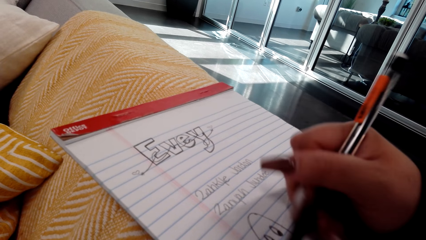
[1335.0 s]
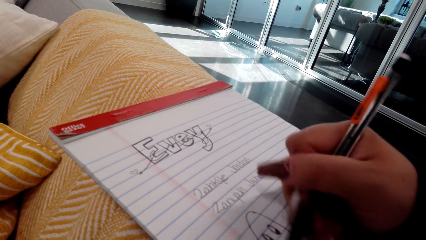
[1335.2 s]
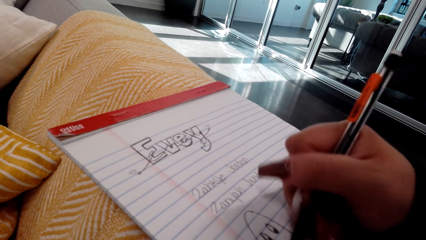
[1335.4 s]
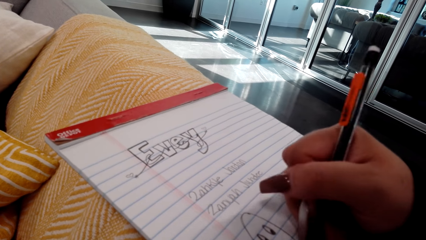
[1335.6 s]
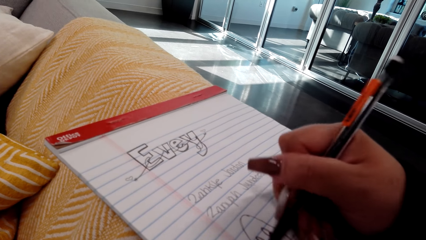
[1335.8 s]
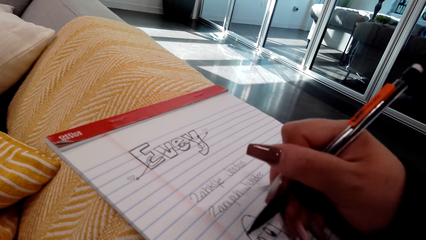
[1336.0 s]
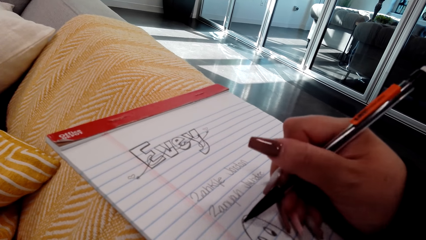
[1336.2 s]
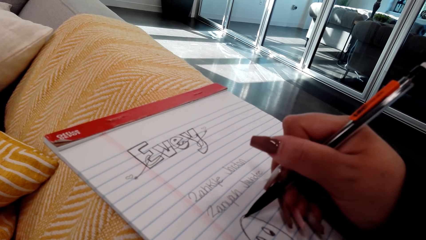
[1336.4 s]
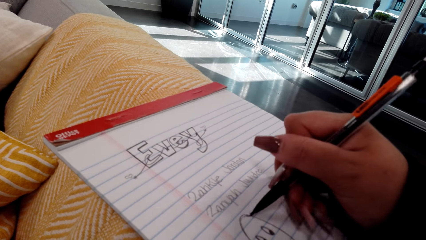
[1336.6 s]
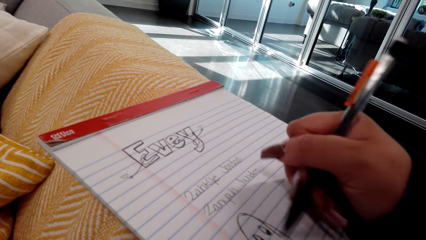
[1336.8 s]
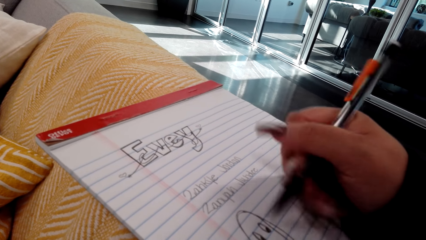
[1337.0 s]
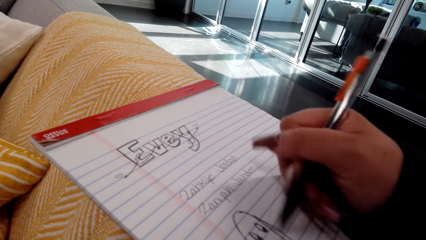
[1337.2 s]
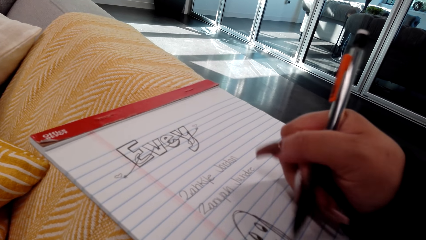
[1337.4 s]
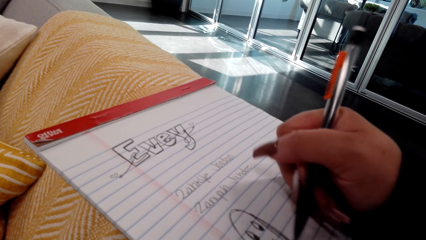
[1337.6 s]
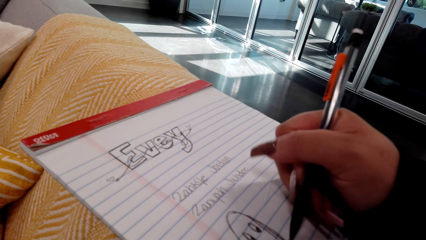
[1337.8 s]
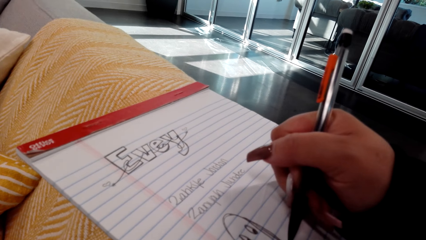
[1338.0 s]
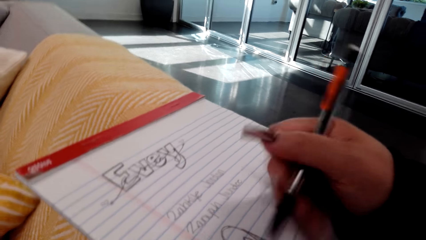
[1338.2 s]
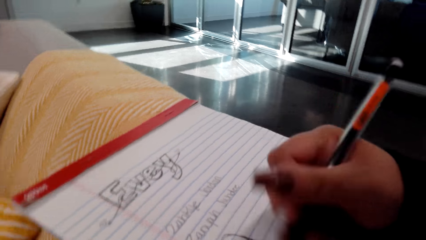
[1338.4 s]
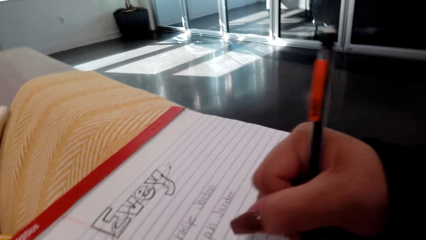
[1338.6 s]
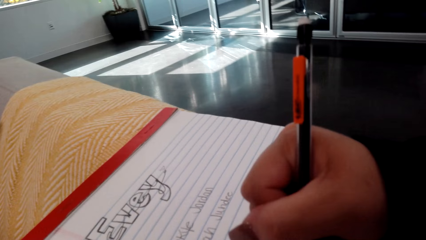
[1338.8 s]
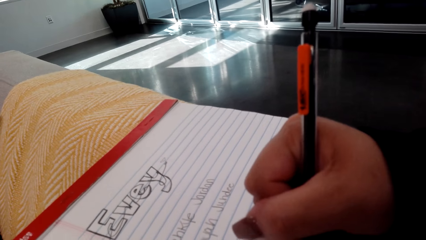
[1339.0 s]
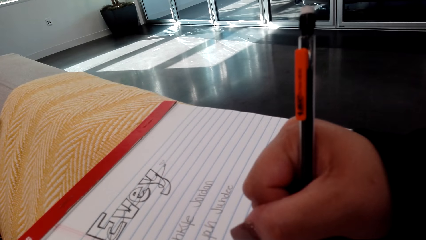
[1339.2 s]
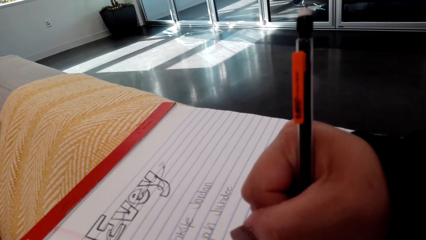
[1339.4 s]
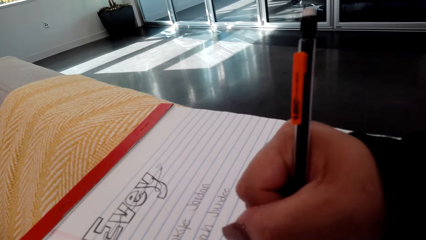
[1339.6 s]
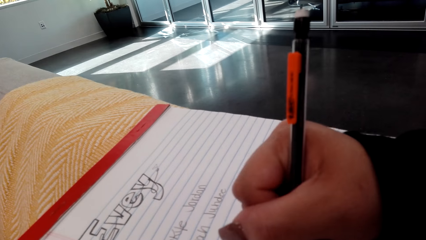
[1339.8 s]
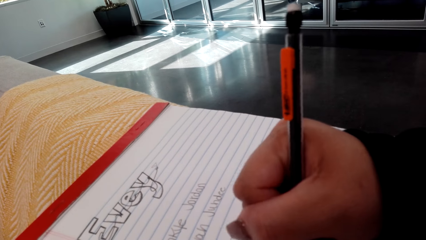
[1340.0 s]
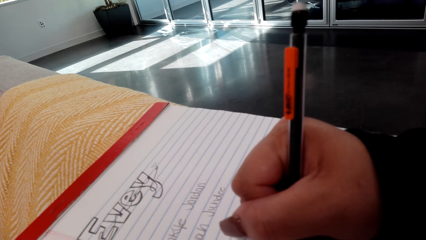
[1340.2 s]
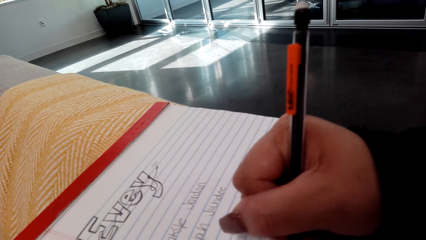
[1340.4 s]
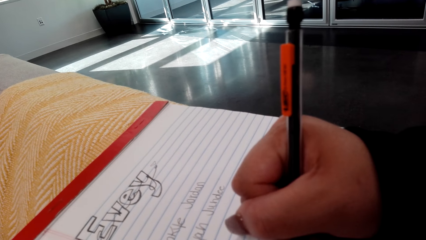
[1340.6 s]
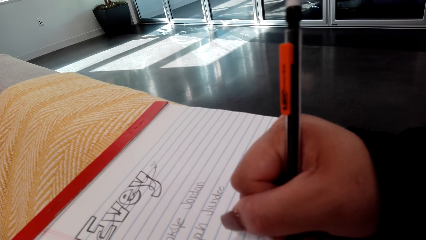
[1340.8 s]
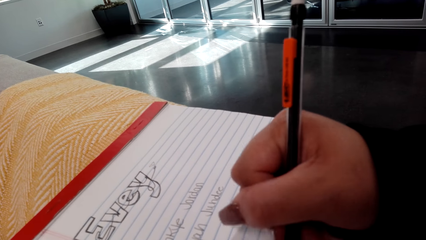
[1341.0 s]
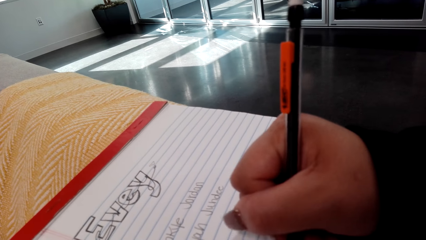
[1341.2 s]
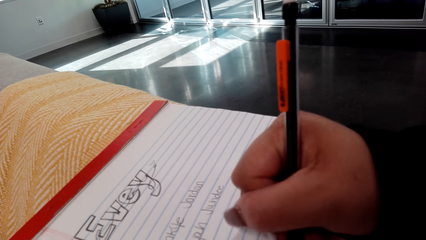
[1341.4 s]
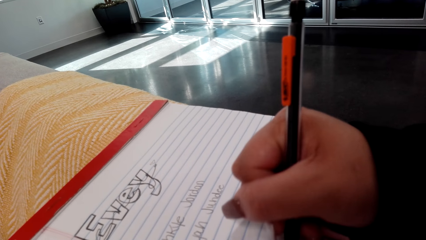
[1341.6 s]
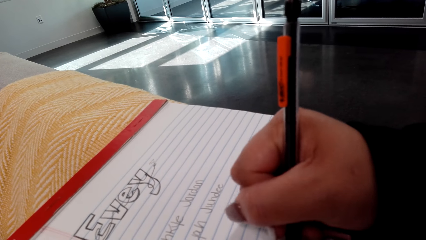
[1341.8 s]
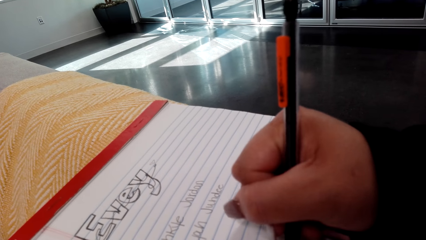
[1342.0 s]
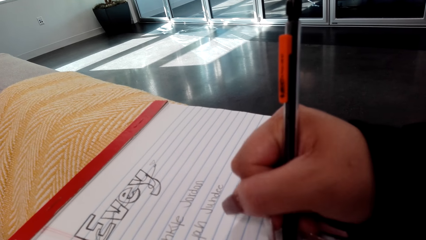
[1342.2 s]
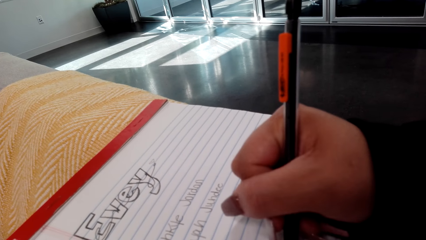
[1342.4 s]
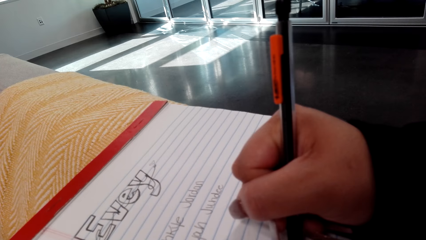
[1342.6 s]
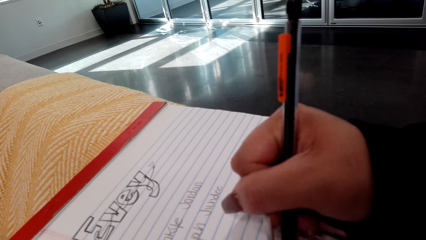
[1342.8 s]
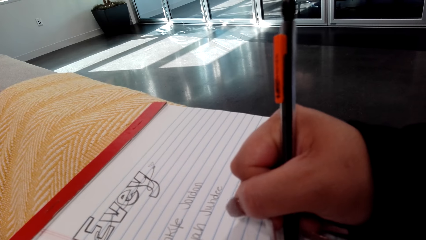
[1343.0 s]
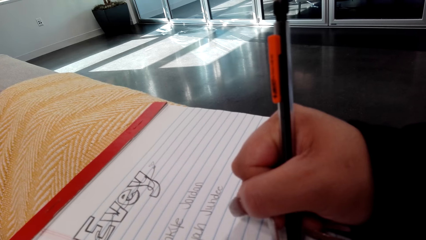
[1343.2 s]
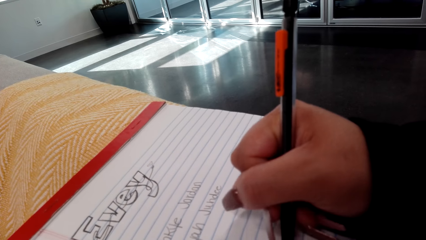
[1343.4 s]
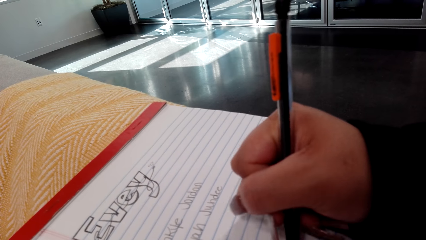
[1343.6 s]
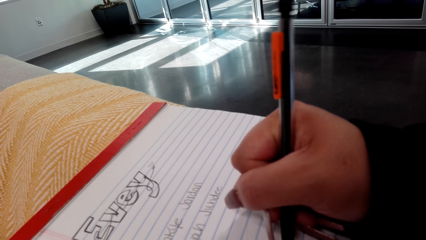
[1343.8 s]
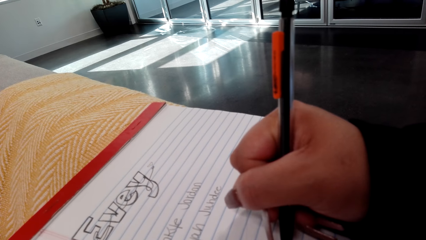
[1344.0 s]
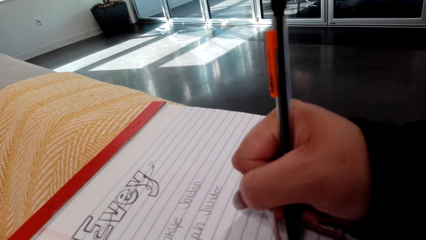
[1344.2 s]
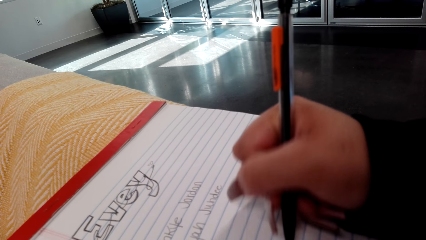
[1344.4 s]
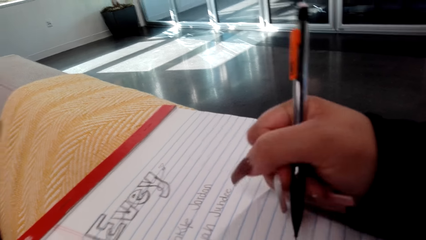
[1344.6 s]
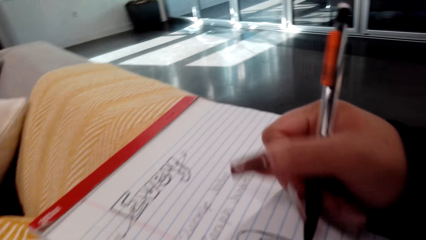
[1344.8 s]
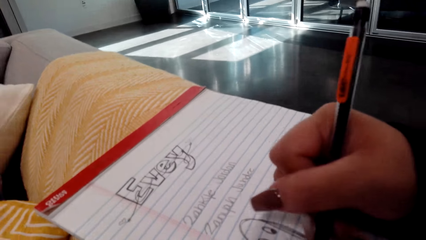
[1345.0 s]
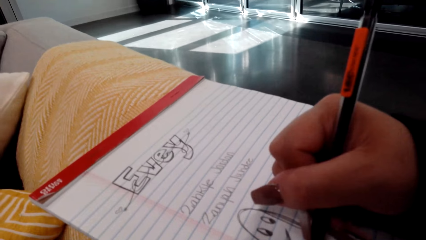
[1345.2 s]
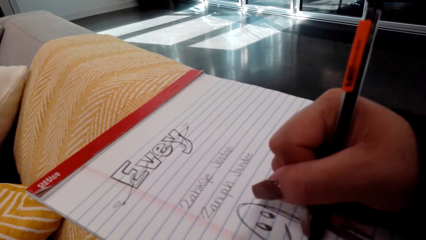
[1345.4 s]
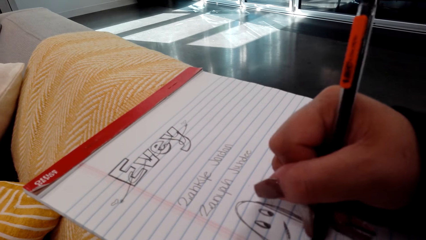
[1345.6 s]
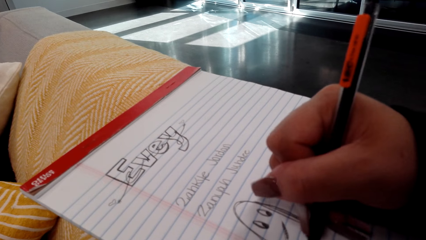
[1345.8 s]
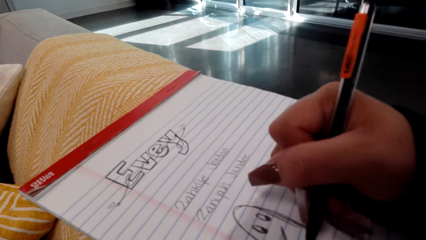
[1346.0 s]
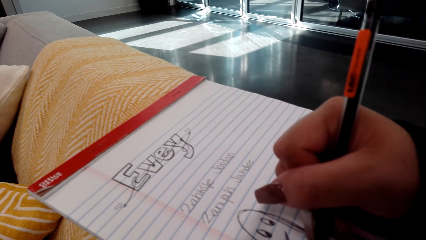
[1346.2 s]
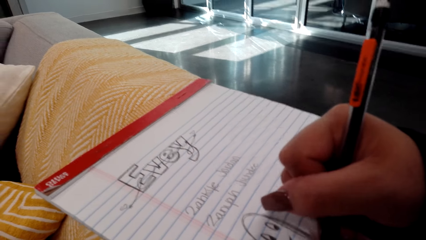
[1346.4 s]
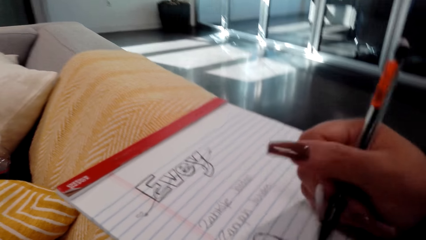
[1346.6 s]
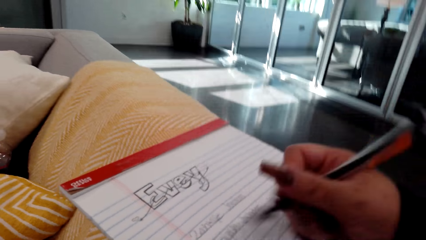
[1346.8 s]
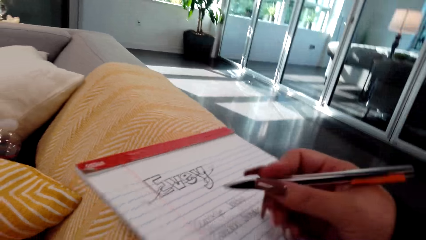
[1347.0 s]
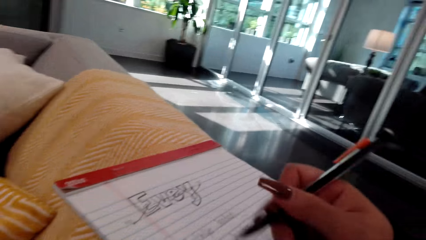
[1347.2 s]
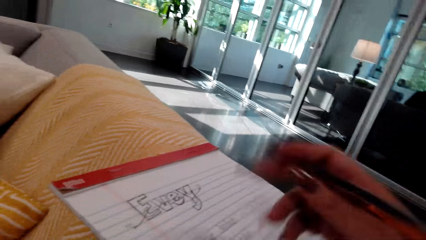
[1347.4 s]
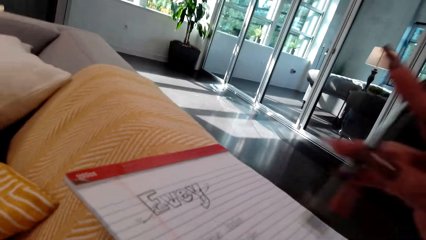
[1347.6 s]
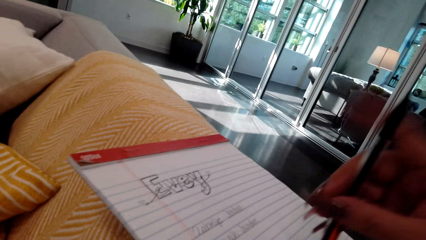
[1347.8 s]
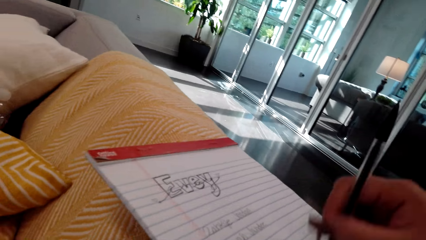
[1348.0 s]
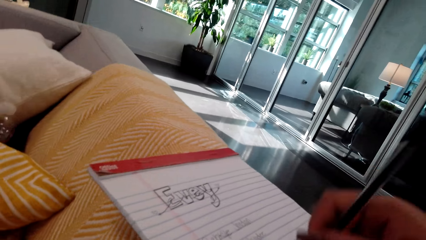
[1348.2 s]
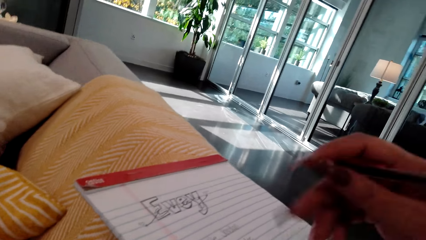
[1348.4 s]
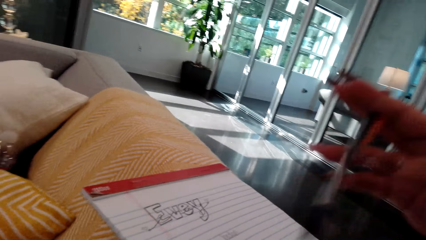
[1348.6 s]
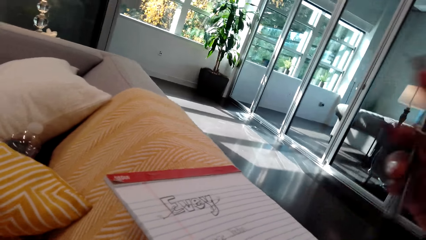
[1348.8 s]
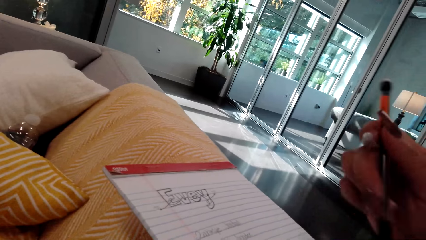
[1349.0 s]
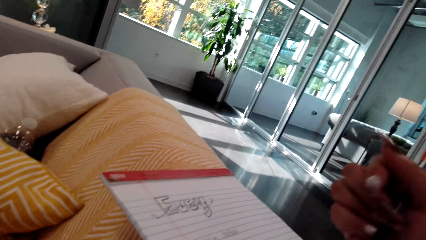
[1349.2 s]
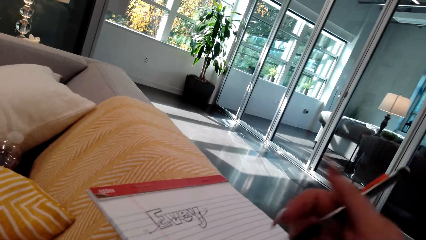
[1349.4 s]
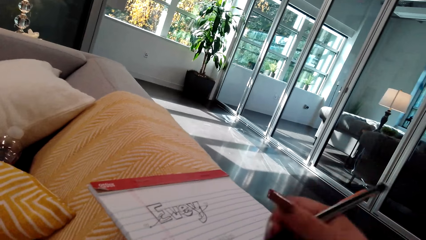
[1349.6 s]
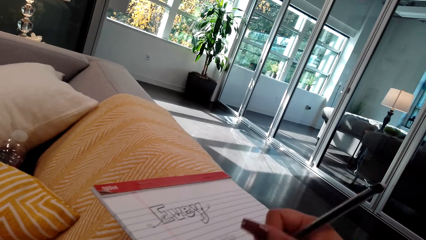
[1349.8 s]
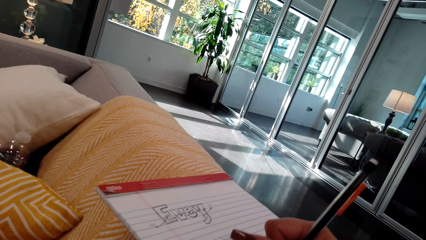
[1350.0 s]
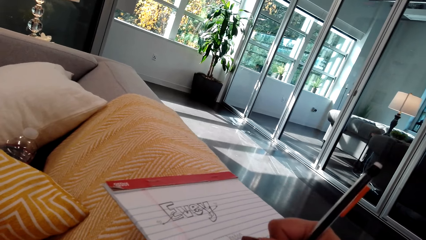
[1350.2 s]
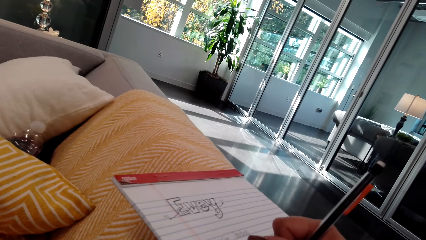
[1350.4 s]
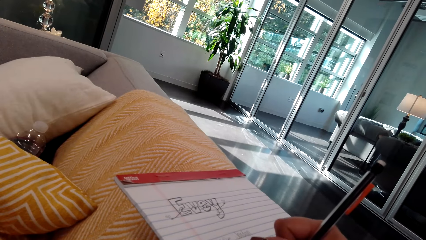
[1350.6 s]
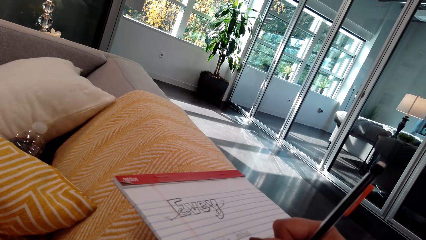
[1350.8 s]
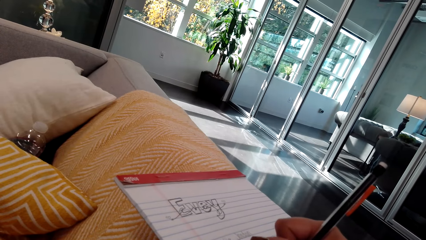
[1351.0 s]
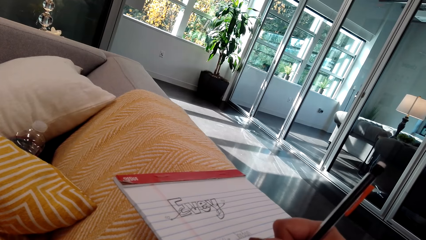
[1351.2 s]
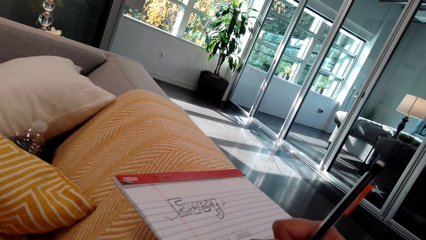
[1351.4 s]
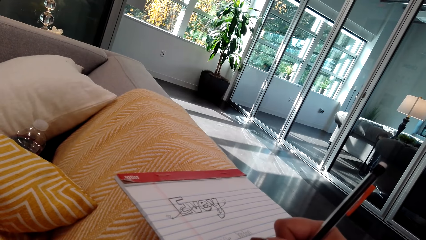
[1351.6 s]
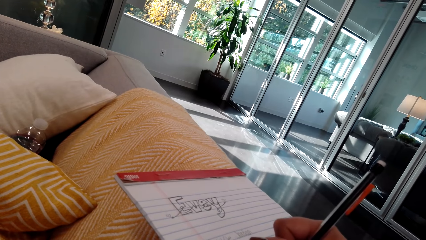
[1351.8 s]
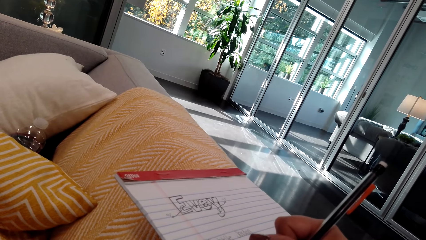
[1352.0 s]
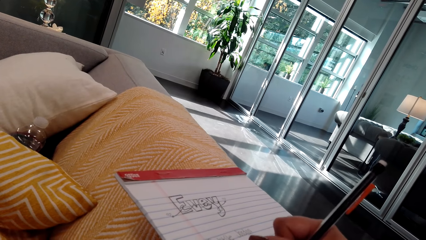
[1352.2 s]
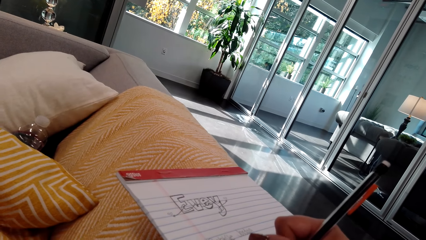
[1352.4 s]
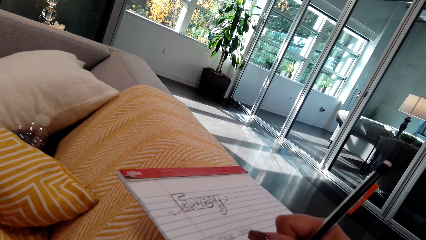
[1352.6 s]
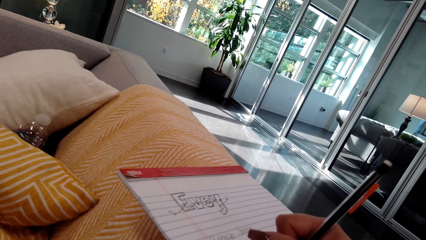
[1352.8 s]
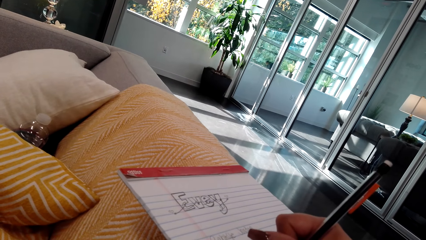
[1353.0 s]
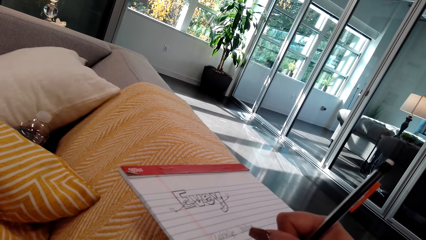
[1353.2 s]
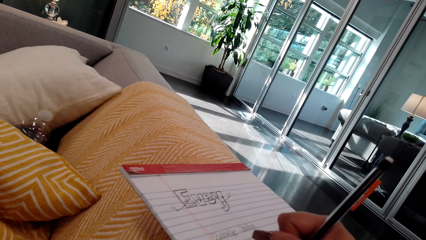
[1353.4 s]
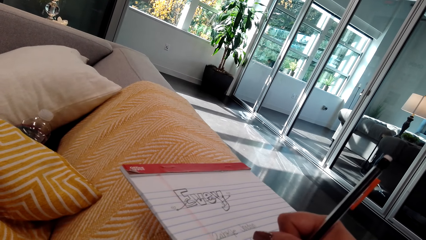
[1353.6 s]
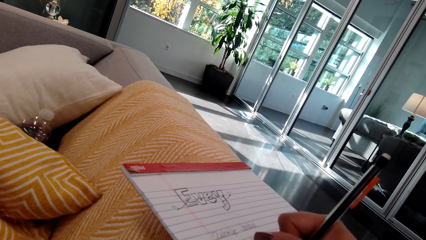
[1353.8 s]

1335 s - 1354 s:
The camera wearer holds the pen. They draw on the book.
